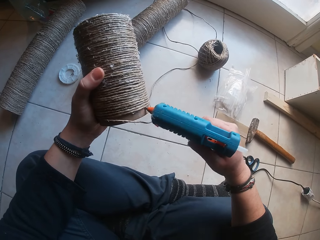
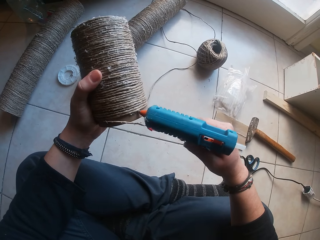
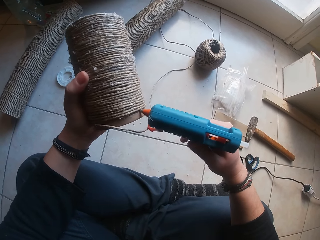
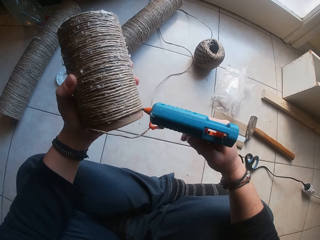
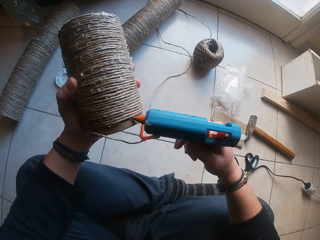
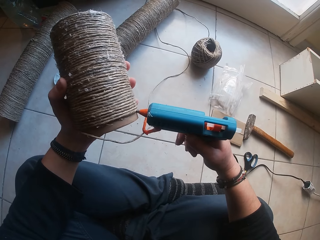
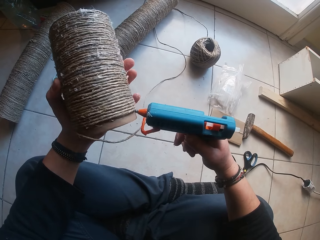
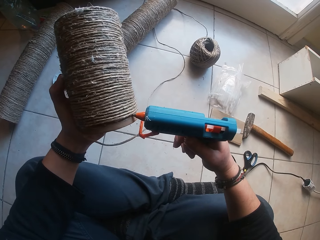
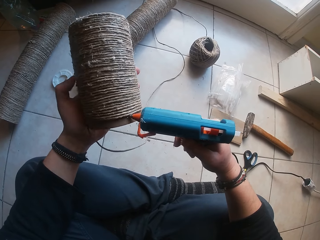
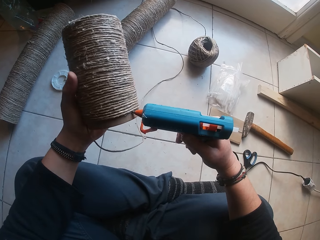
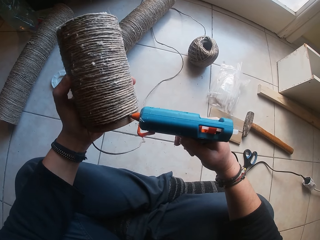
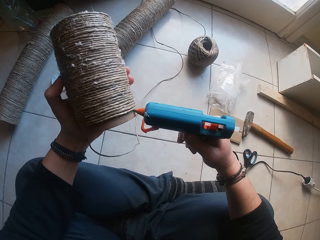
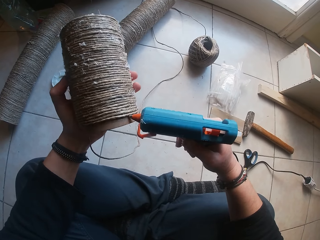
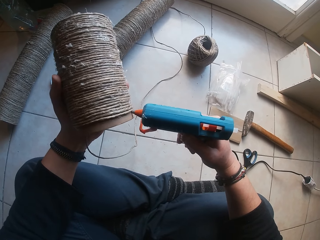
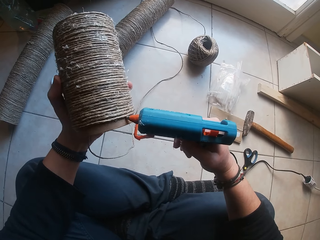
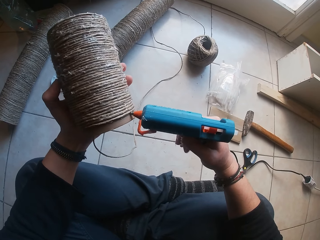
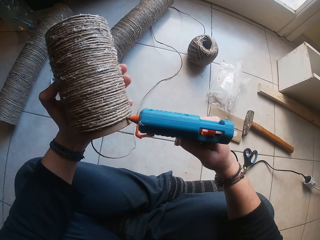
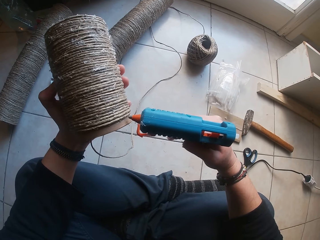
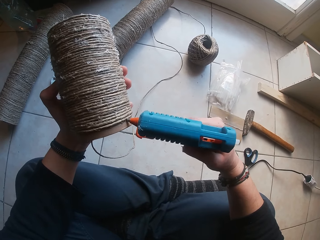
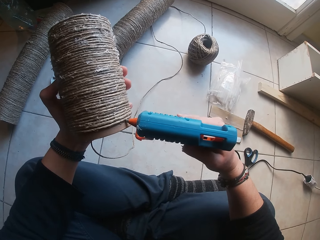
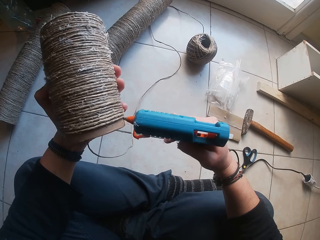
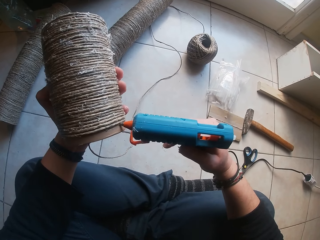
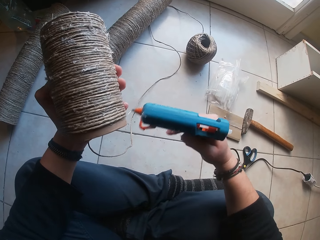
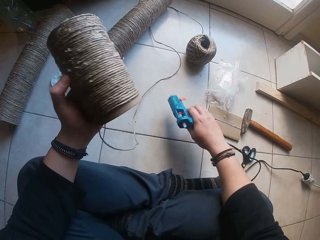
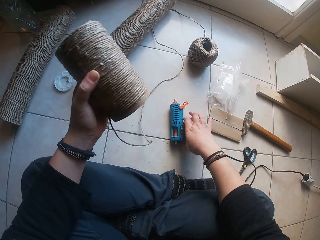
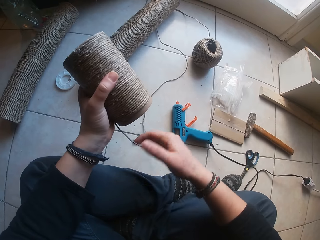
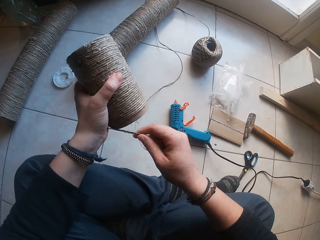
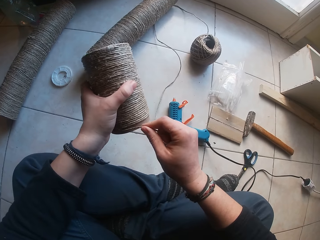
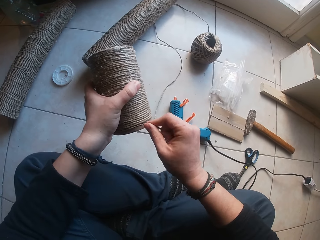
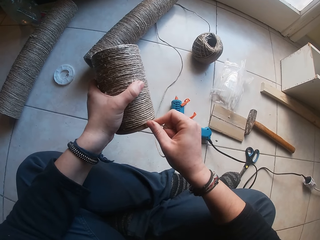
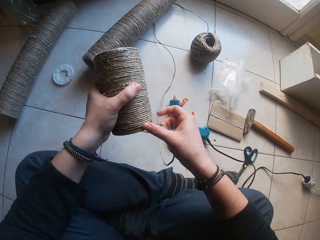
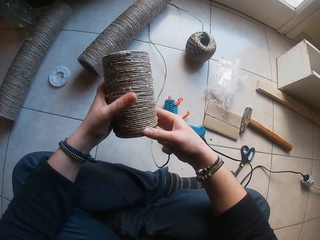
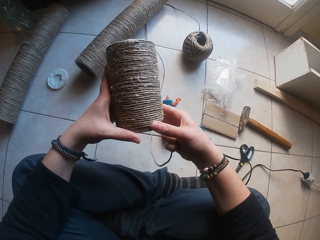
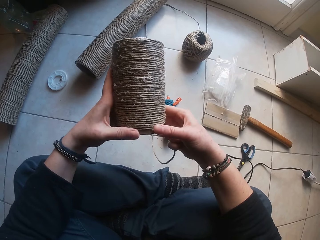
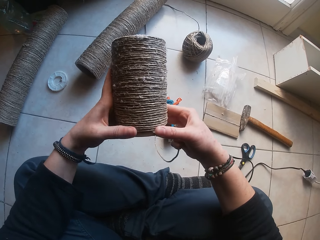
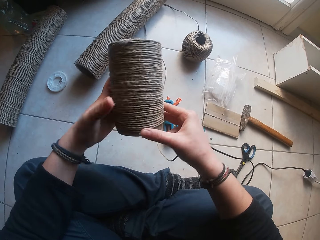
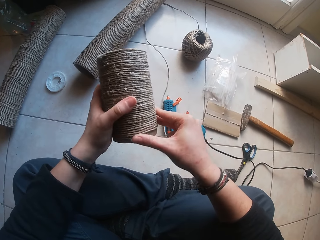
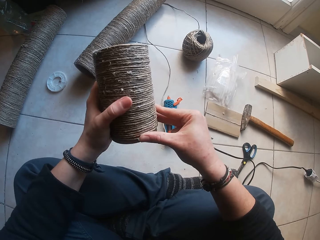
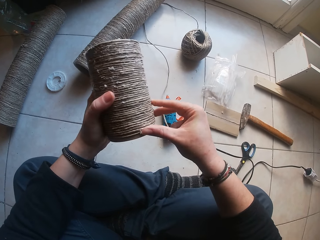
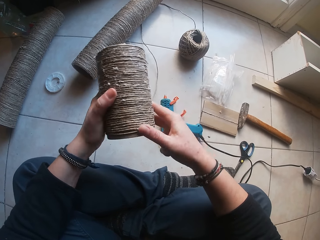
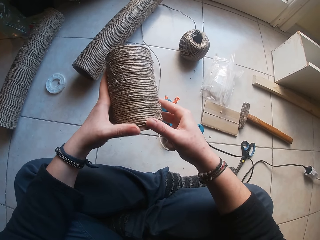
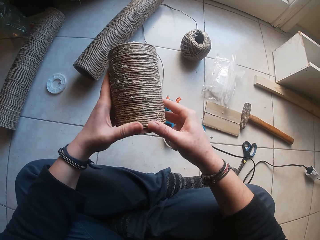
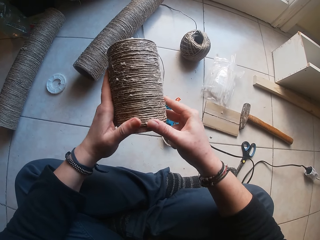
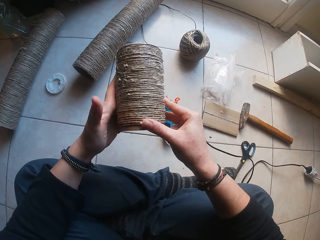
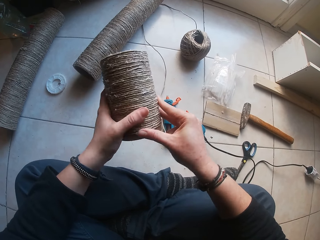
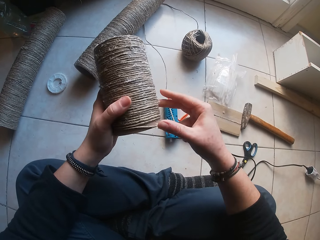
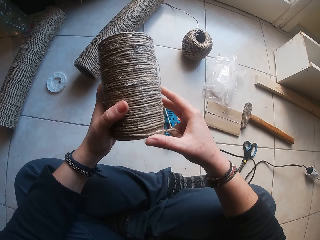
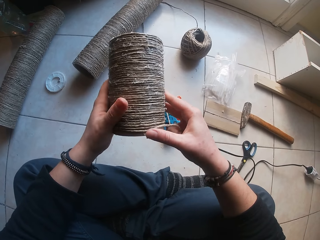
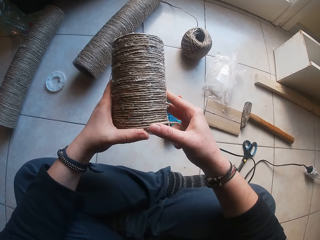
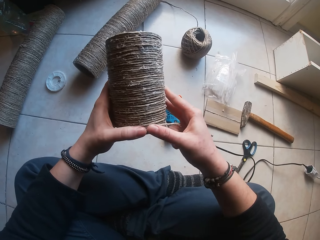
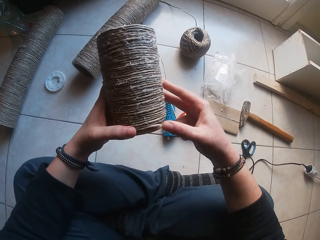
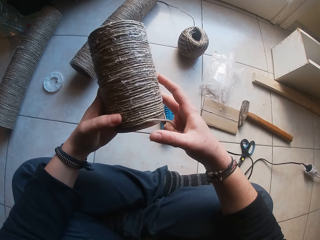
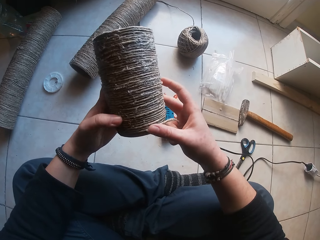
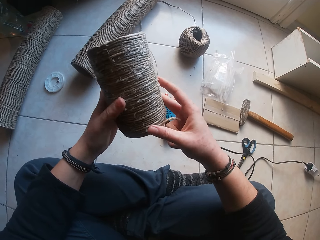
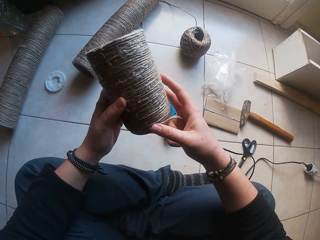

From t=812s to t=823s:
The camera wearer puts glue on a string spool. She drops the glue gun from her right hand on the floor. She glues the rope around the paperboard roll in her left hand with her right hand. She glues the rope around the paperboard roll with both hands. She glues the rope around the paperboard roll in her left hand with her right hand. She glues the rope around the paperboard roll with both hands.

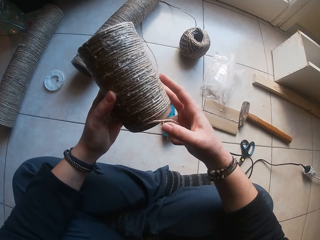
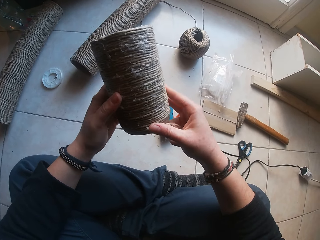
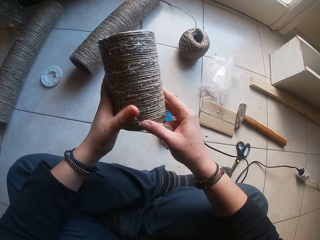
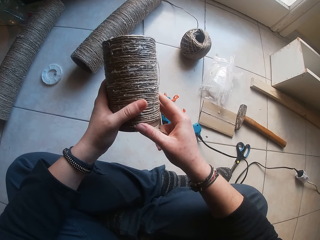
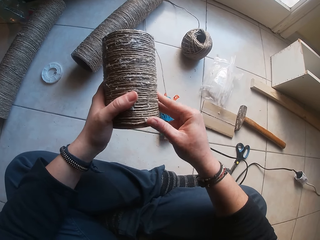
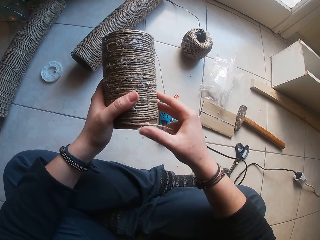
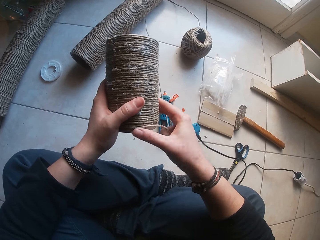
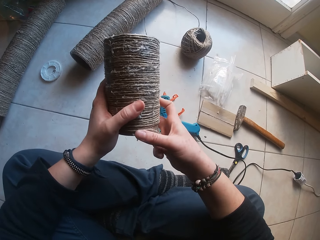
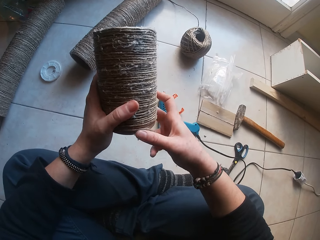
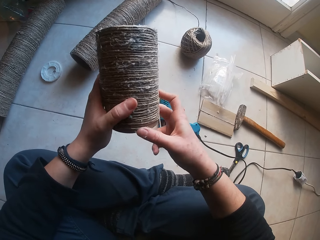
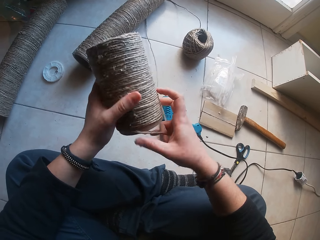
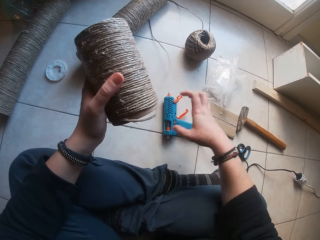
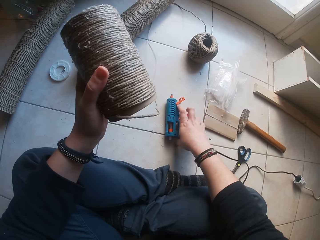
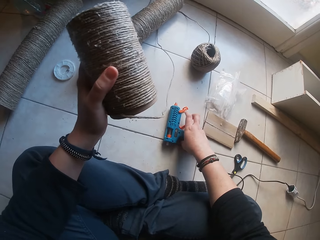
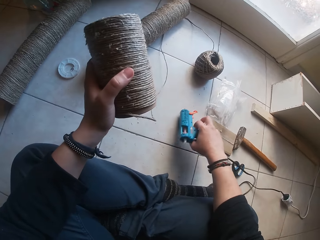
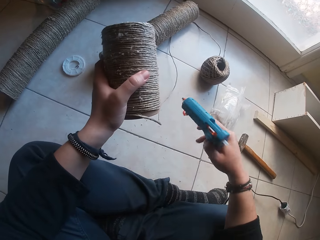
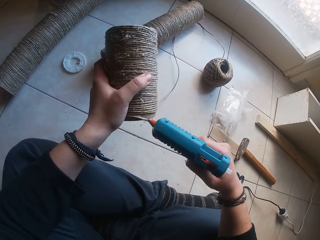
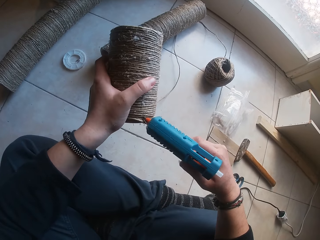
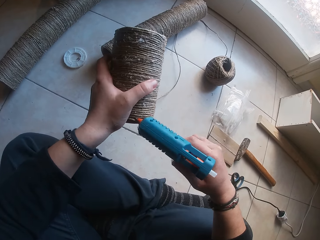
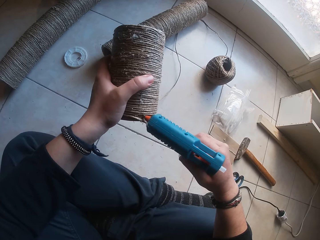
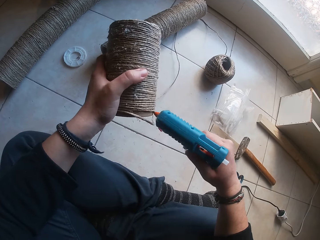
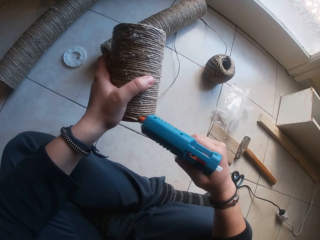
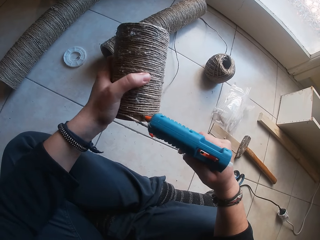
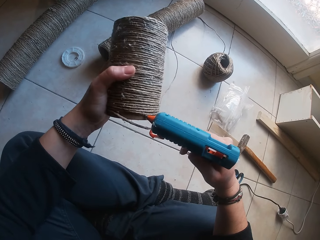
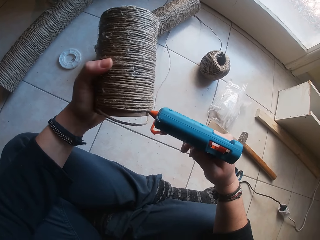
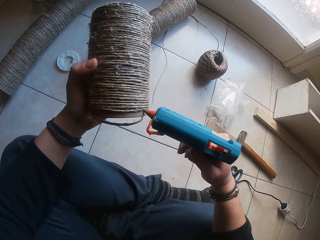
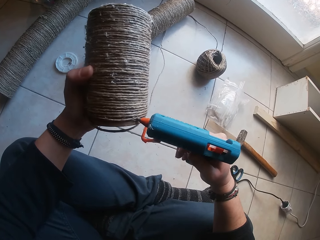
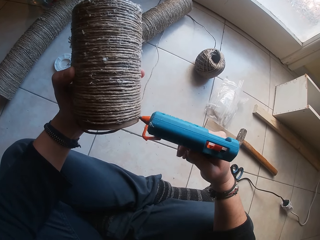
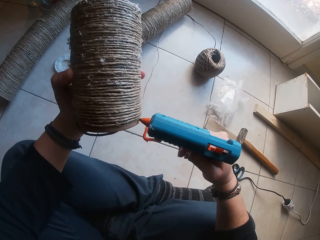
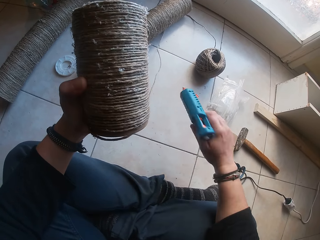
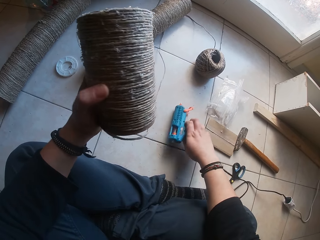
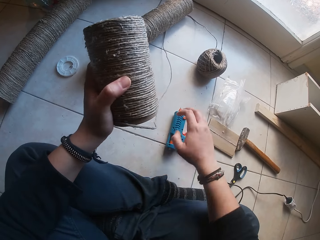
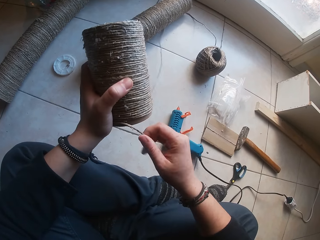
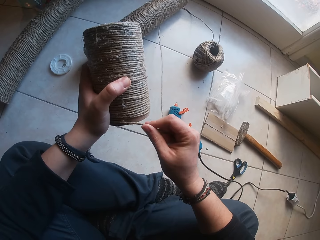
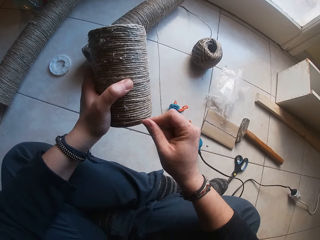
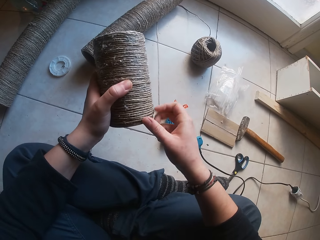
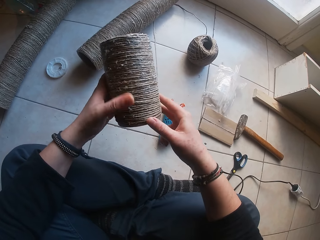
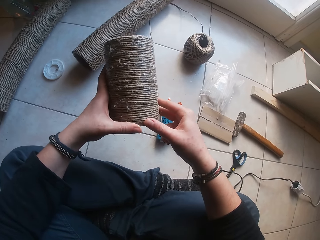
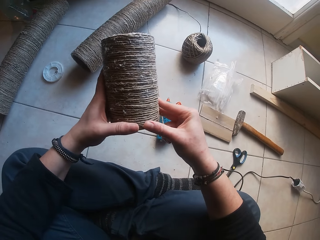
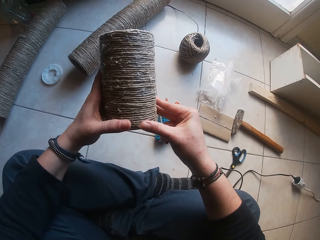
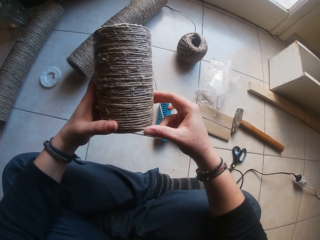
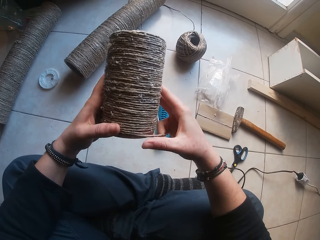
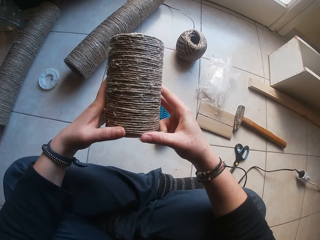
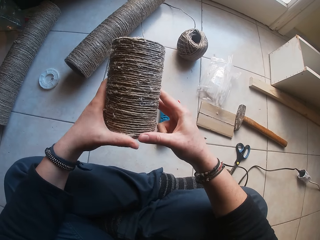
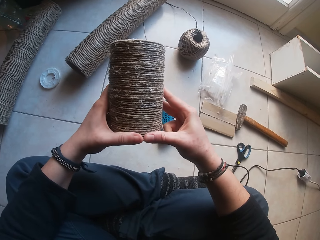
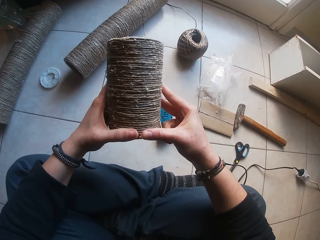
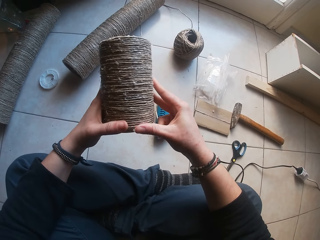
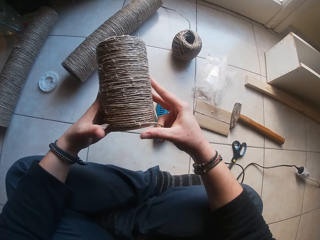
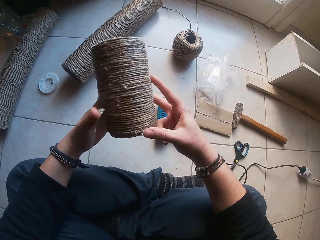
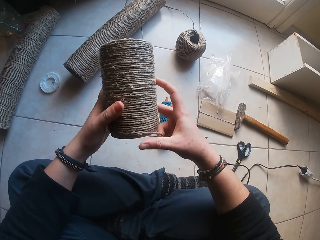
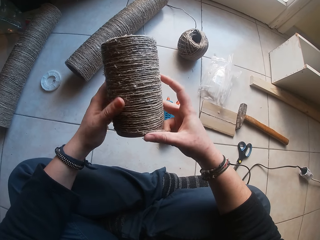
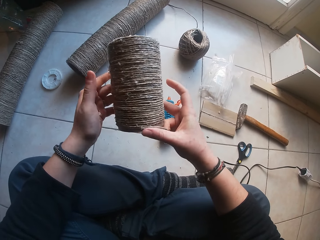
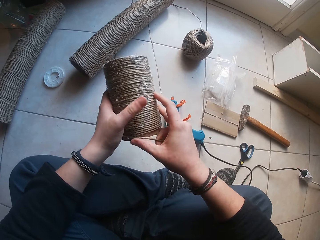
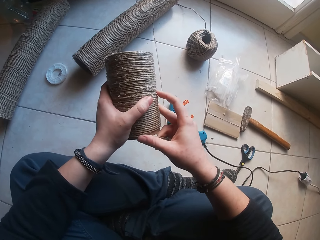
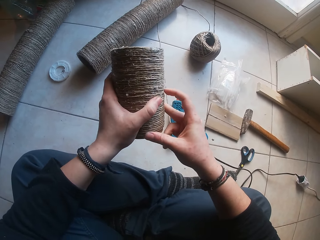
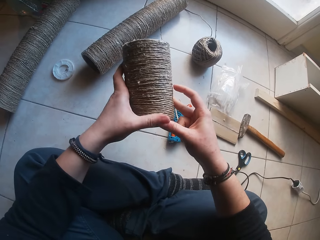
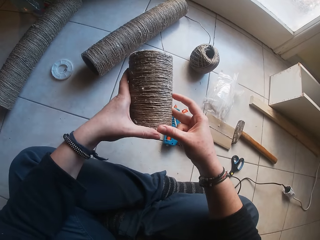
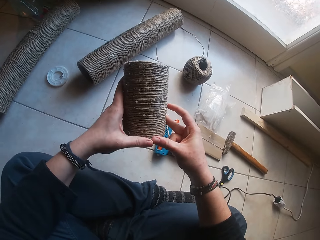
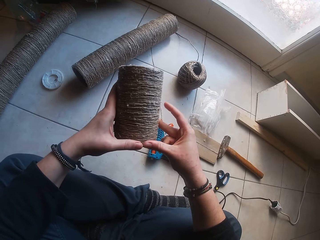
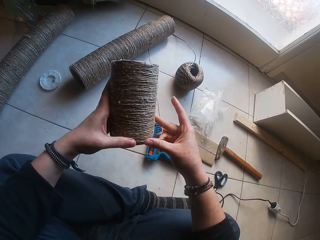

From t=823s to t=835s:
The camera wearer glues the rope around the paperboard roll in her left hand with her right hand. She picks up the glue gun from the ground with her right hand. She applies glue on the cardboard tube in her left hand with the glue gun in her right hand. She drops the glue gun in her right hand on the ground. She rolls the twine with her right hand round the cardboard tube in her left hand.
